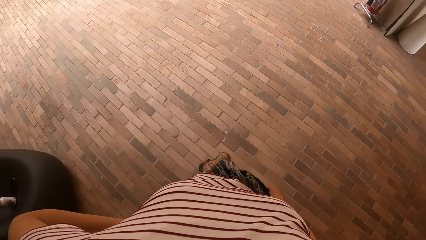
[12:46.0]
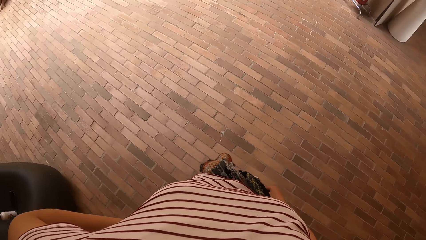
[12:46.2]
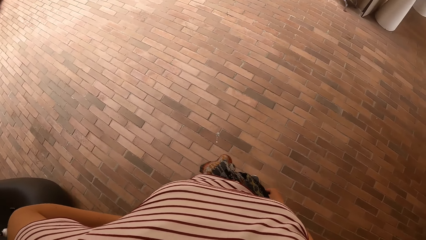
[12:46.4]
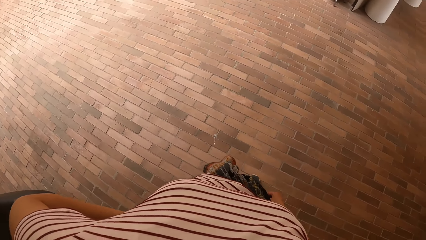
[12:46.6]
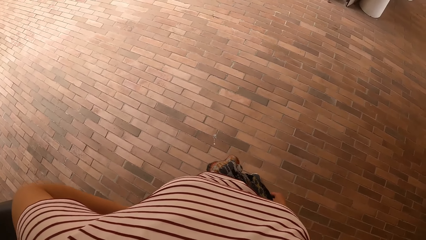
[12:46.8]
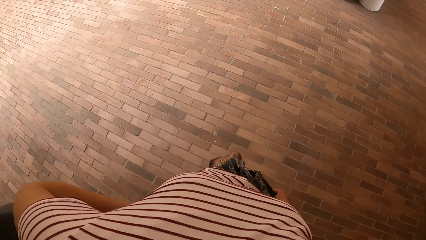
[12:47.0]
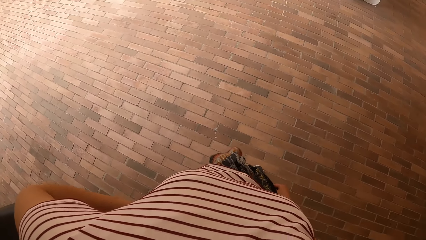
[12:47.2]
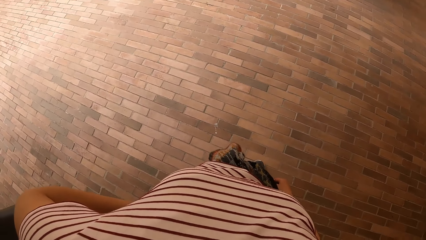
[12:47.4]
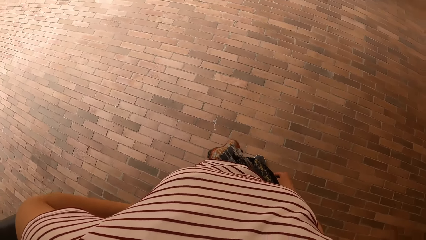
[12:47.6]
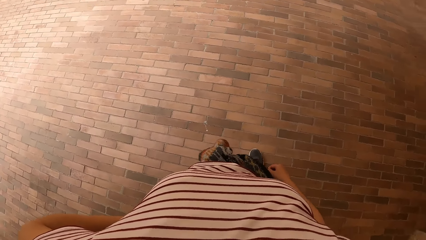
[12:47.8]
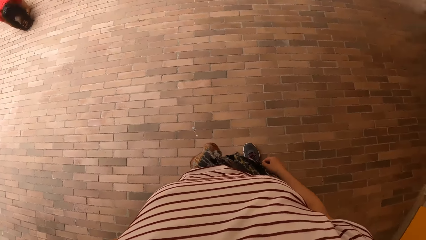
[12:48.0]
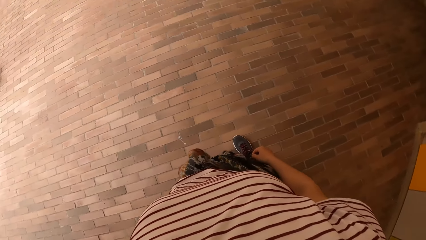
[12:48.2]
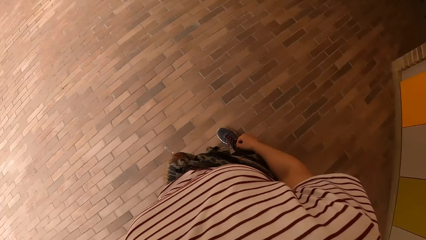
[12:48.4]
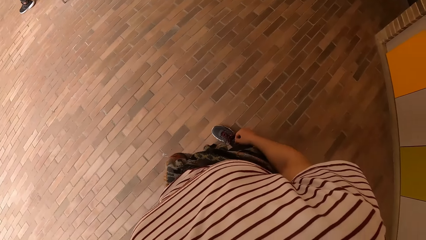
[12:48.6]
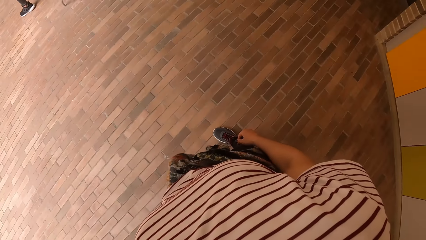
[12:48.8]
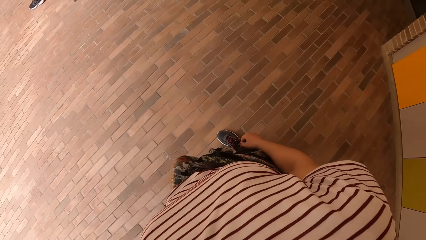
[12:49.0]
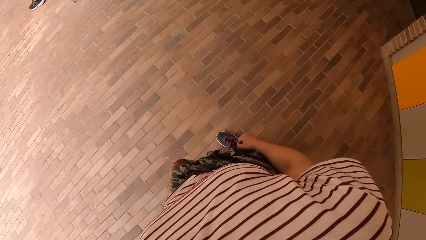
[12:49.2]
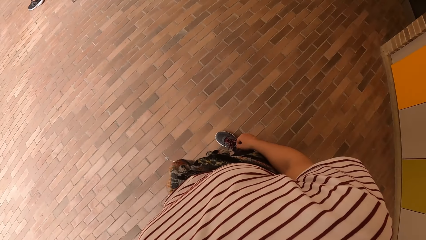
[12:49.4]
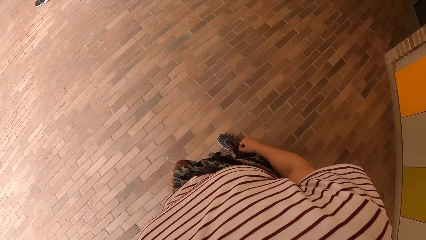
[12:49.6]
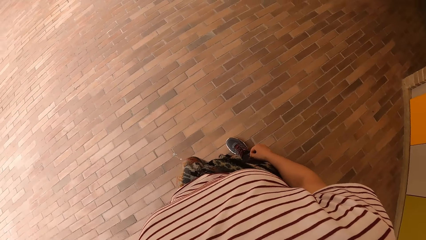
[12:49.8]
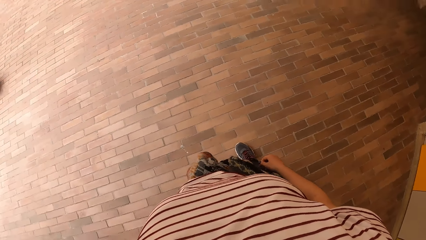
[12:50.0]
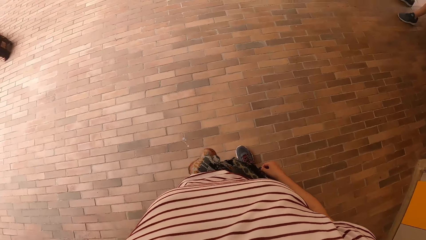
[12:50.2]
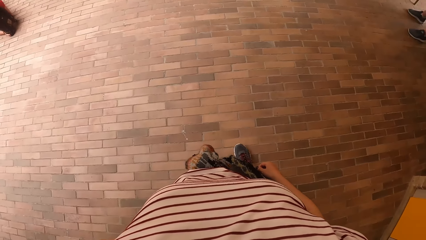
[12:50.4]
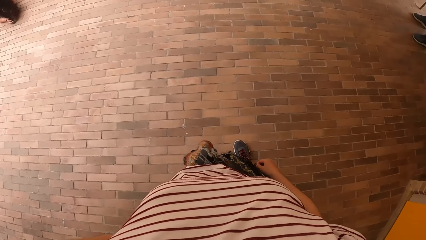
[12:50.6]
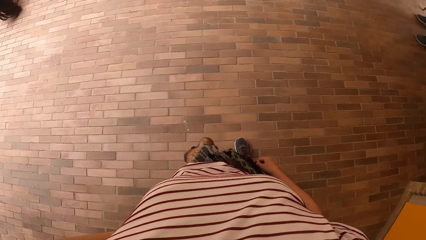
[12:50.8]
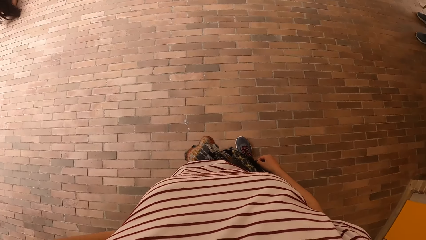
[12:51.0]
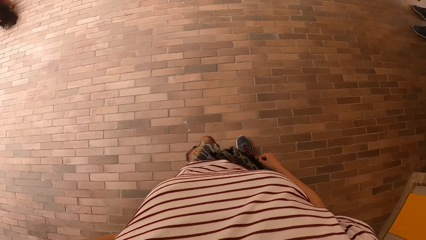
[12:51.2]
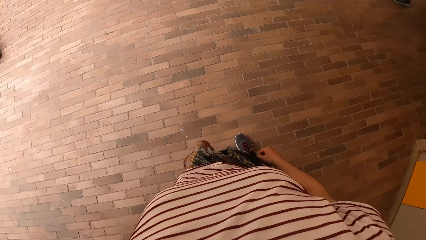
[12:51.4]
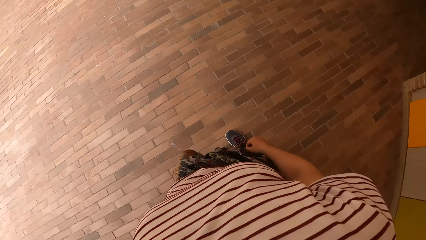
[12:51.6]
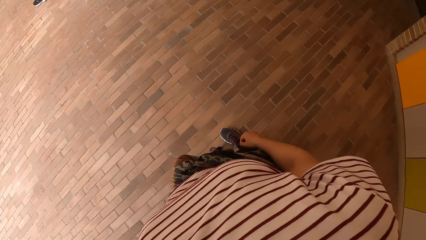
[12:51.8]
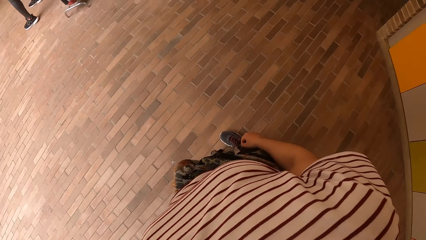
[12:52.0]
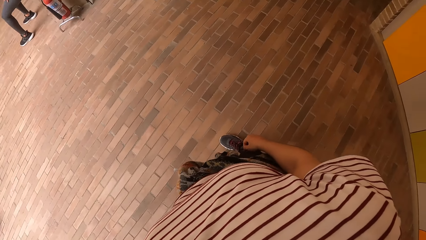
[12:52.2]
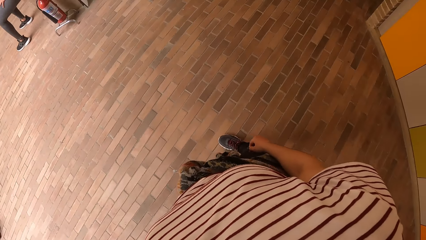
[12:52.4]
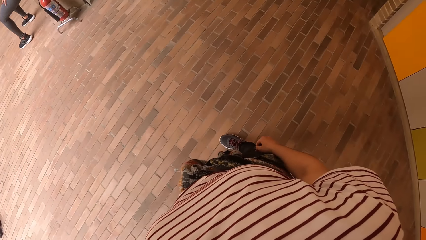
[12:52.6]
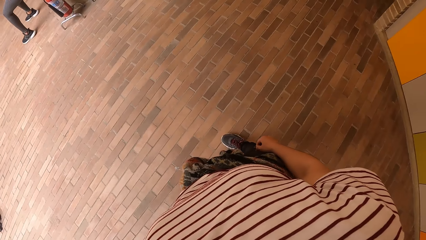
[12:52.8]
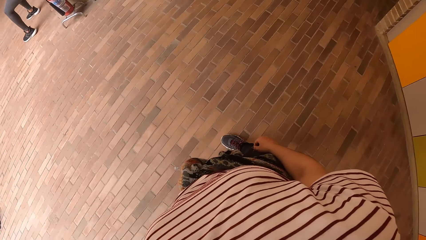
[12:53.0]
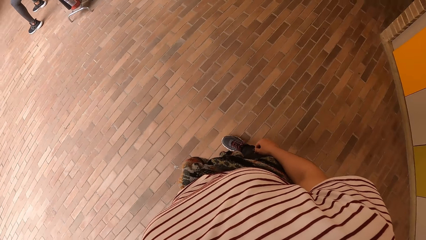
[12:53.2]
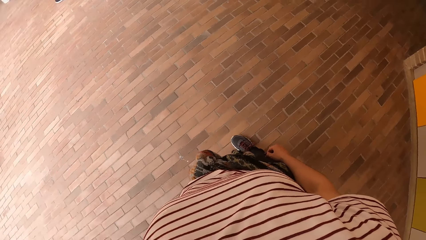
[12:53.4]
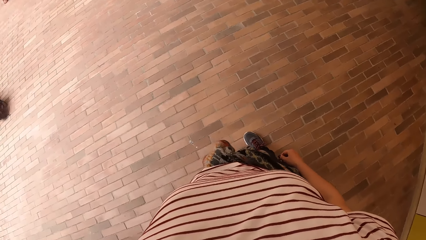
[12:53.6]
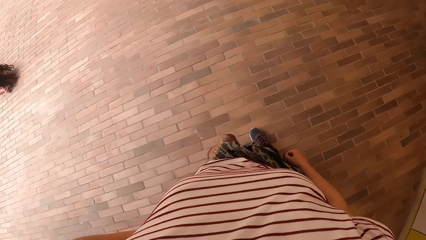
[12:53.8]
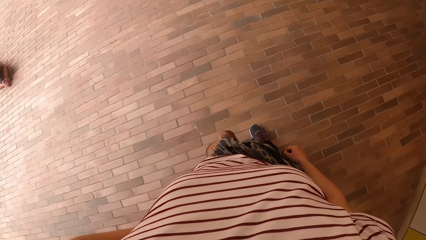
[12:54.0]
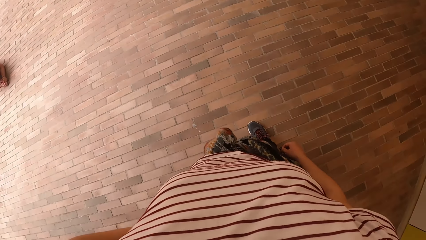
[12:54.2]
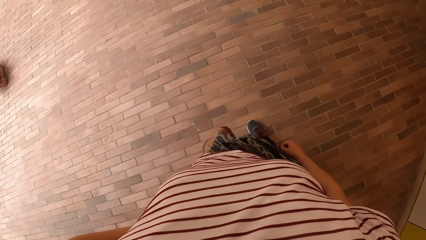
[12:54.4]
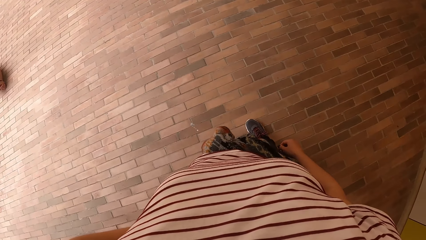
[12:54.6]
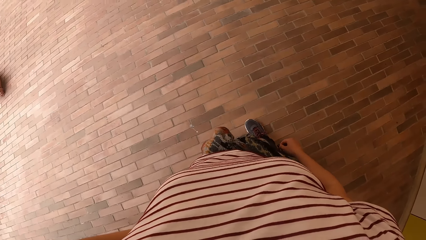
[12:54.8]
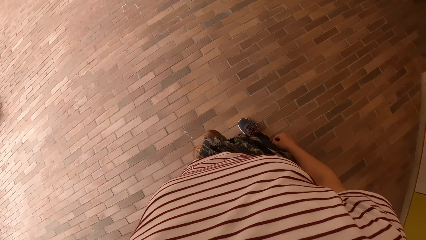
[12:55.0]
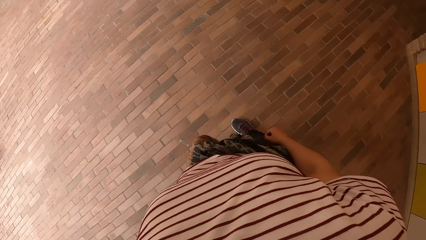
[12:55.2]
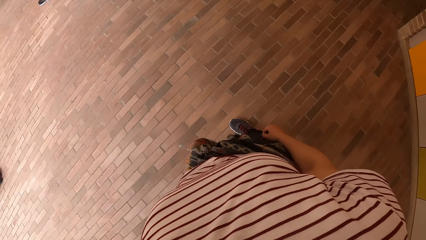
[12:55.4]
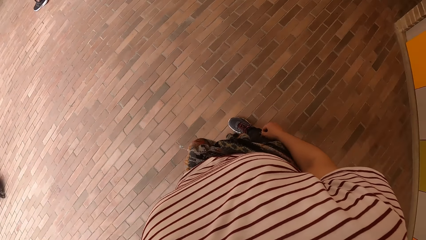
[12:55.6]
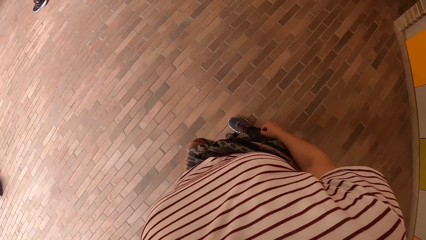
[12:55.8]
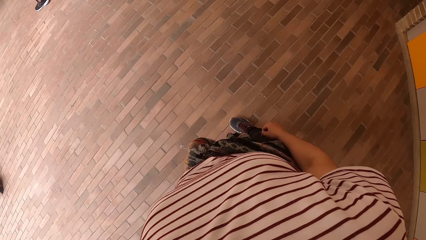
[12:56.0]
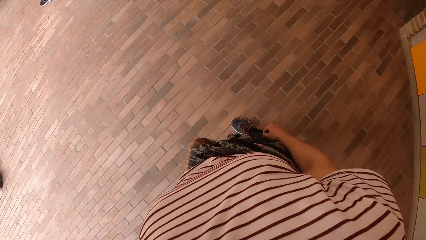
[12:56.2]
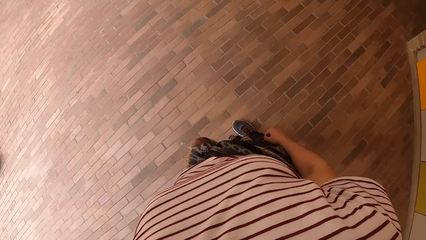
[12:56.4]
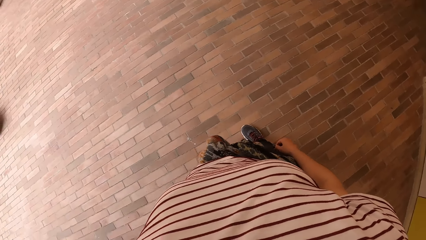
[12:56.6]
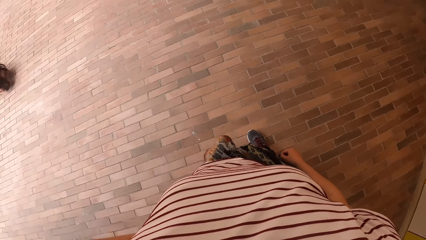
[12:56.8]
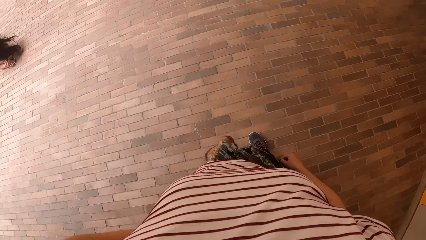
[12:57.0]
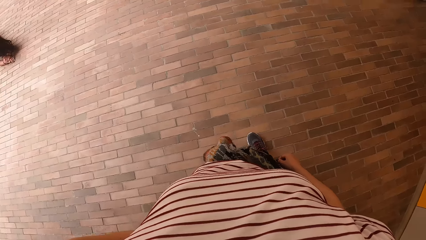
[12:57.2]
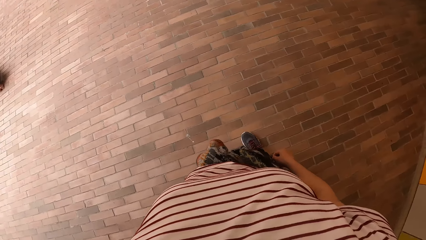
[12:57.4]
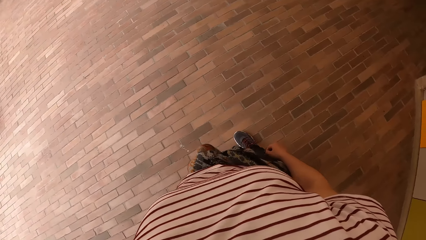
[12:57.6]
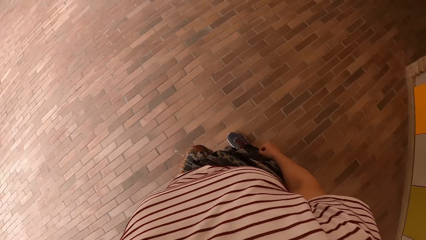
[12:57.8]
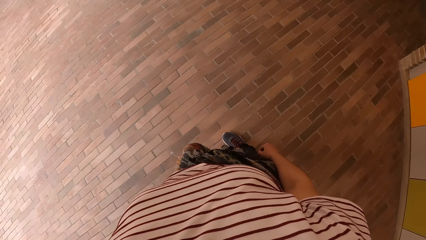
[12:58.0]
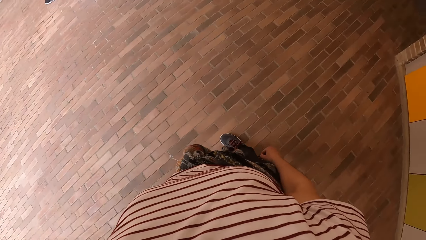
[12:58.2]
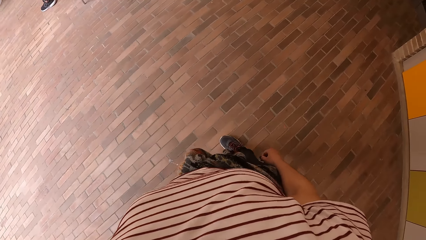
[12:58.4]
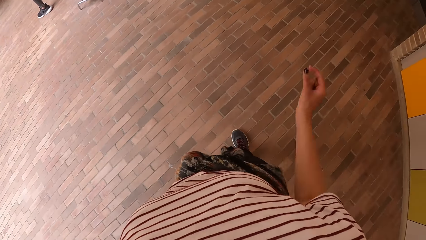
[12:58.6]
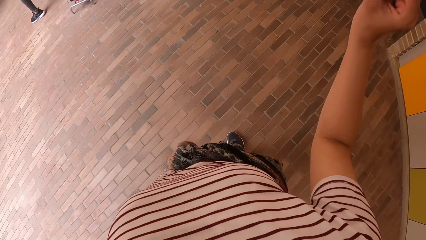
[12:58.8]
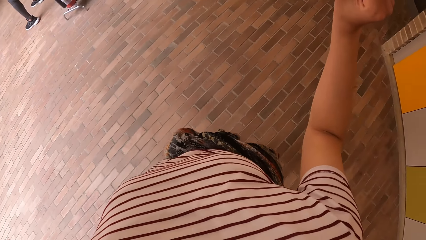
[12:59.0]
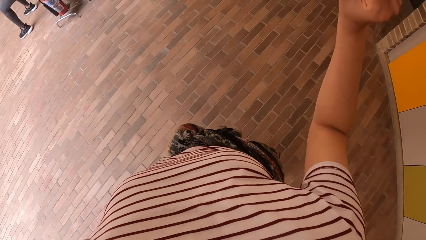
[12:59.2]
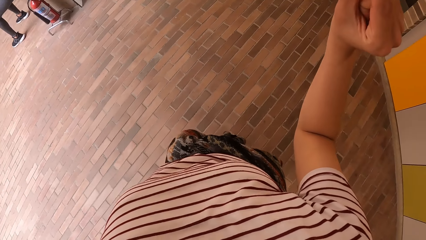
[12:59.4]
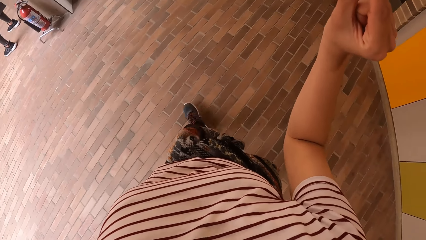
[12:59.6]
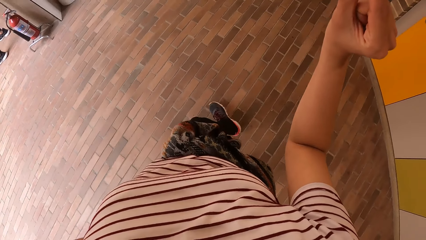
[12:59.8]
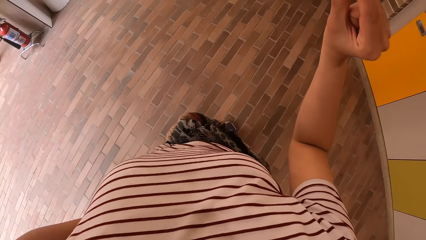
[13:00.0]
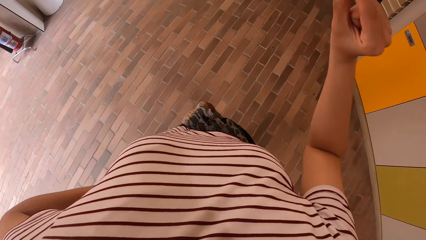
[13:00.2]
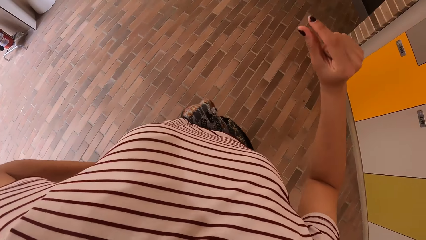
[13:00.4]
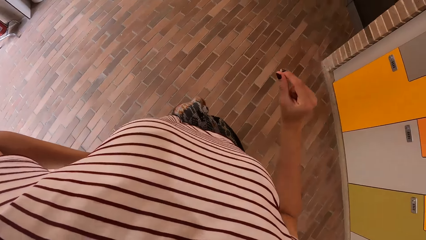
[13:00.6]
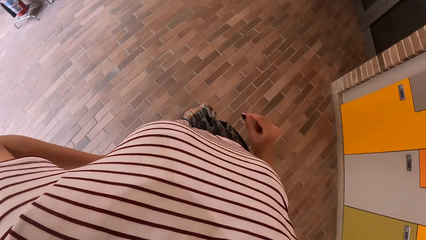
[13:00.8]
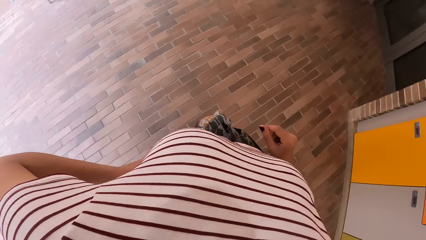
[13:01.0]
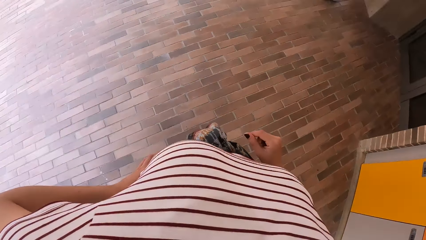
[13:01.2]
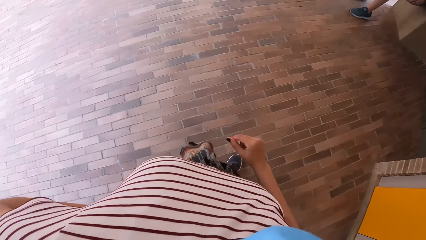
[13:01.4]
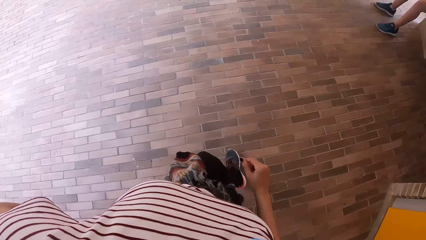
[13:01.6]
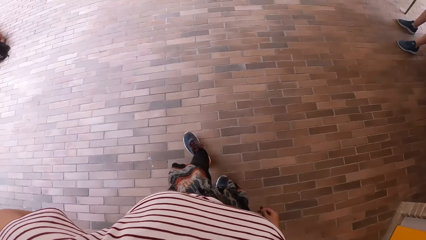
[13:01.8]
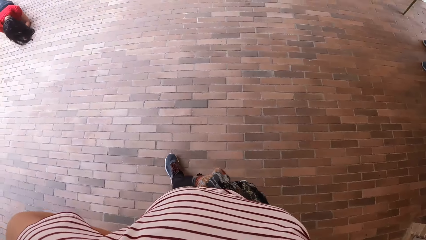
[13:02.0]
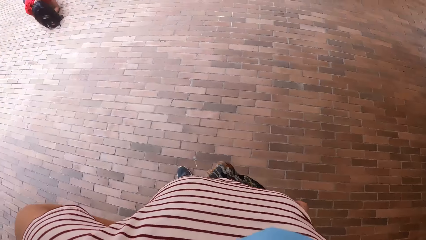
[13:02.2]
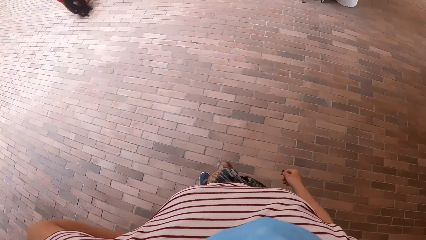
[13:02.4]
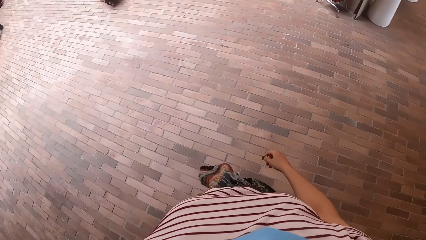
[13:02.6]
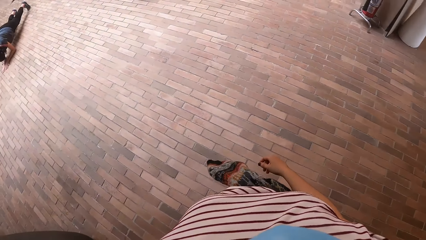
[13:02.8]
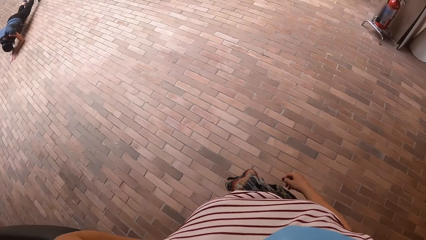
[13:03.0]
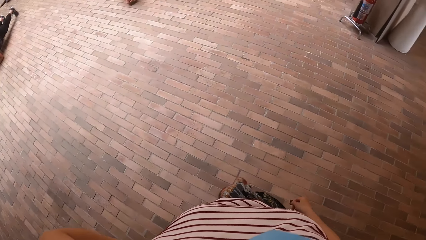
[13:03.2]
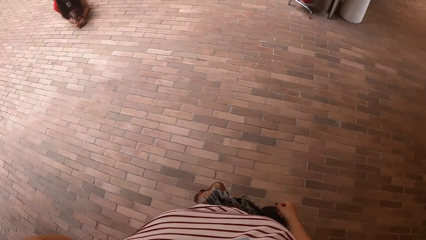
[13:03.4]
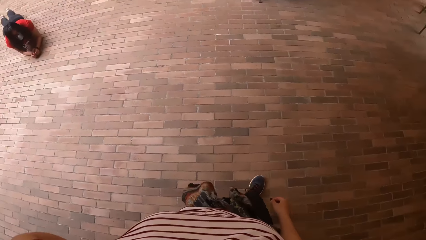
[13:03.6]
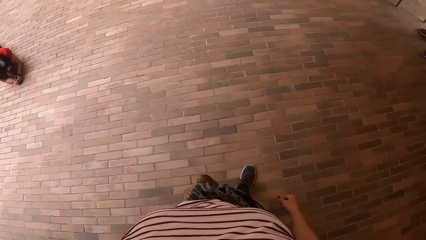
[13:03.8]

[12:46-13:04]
The camera wearer looks around the pavement. She raises her right hand. She lowers her right hand.
